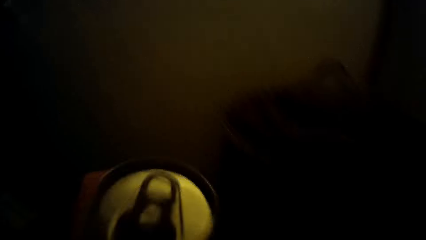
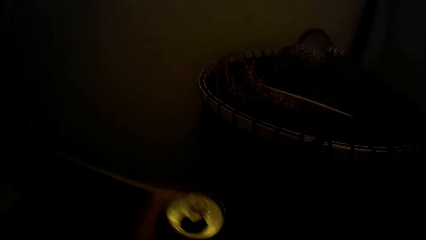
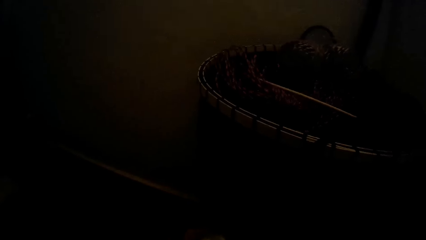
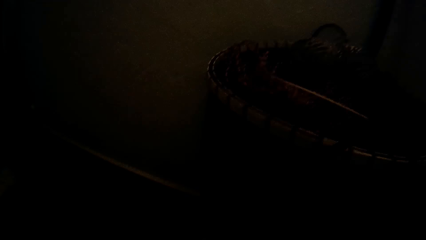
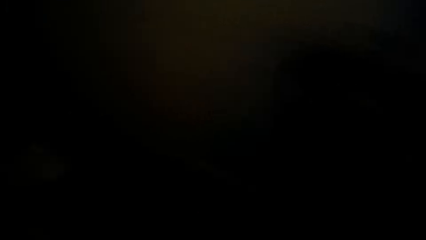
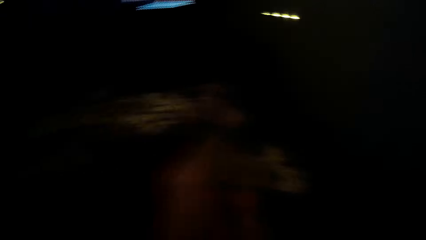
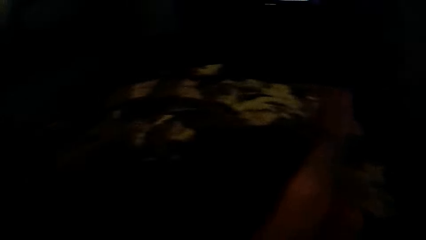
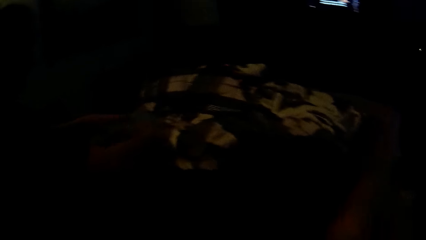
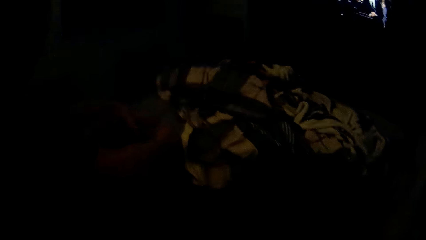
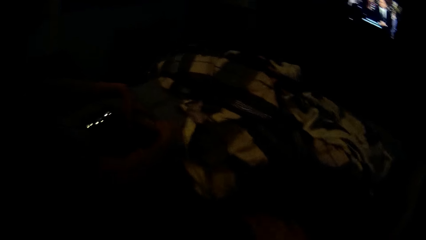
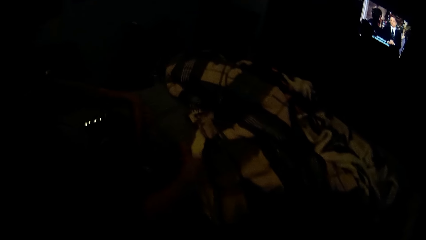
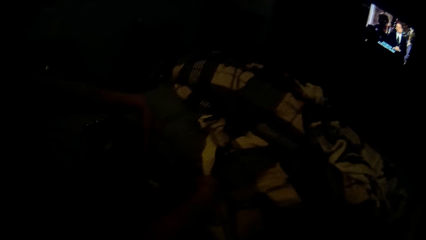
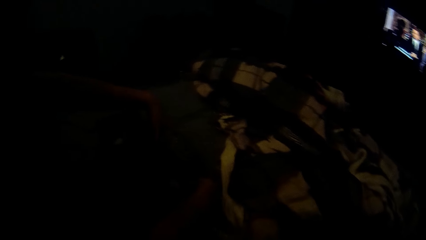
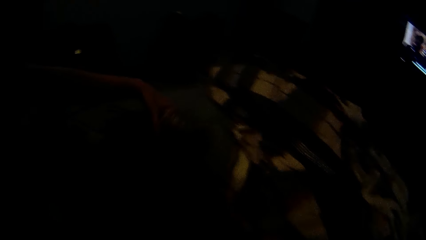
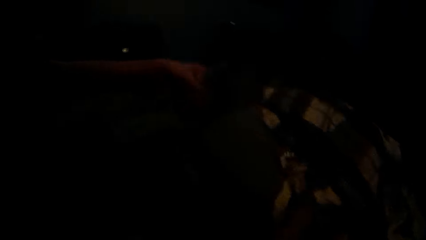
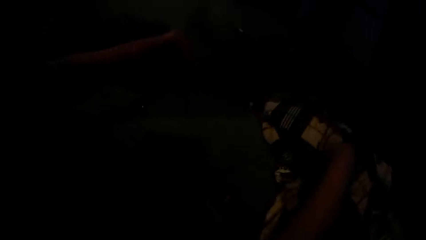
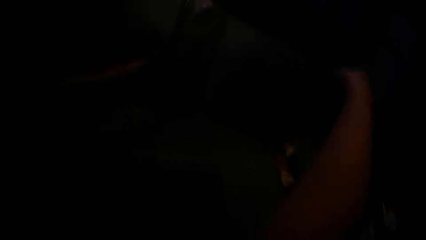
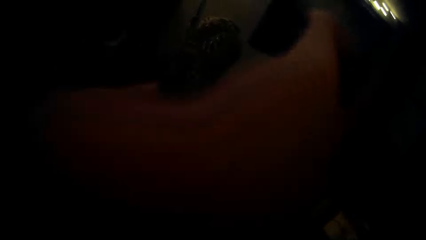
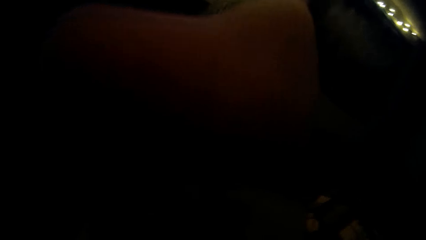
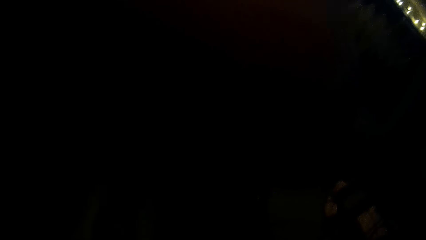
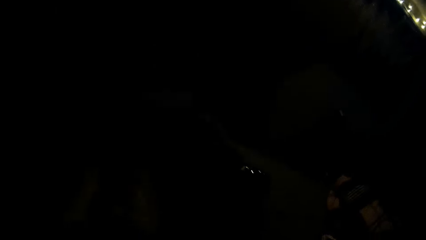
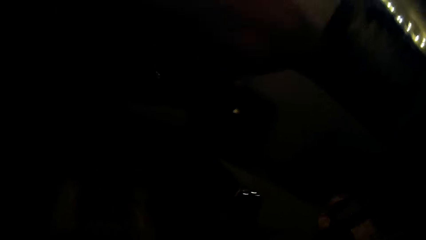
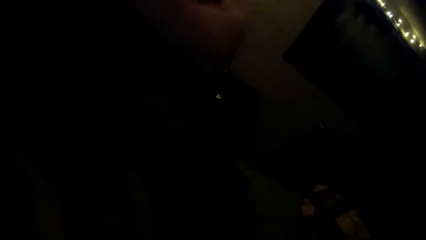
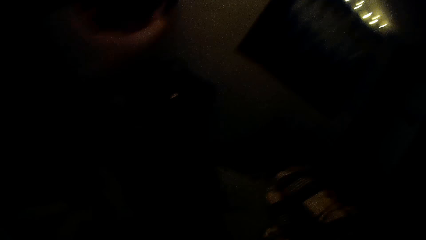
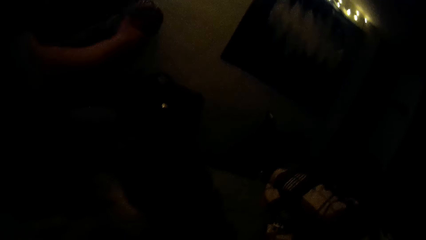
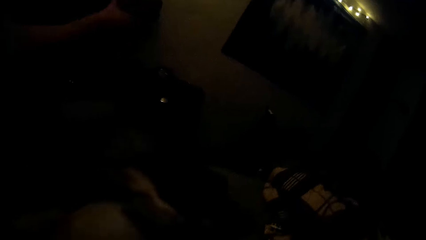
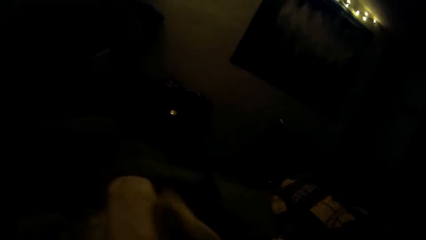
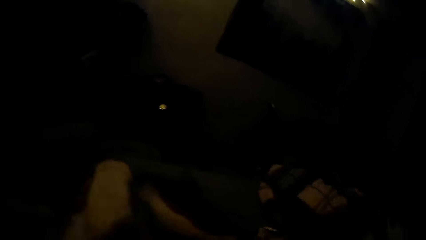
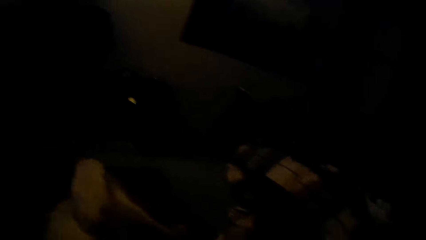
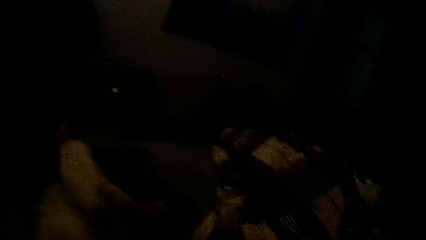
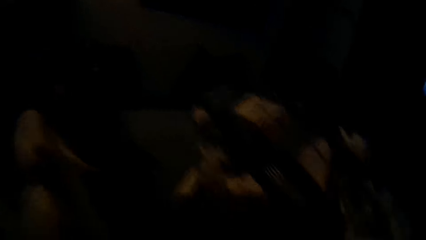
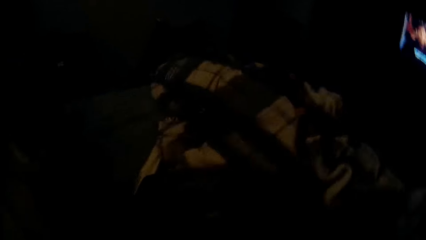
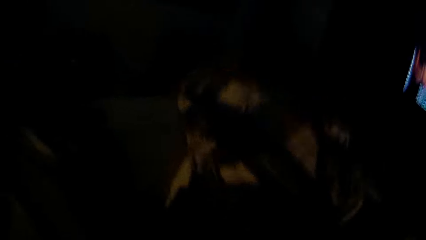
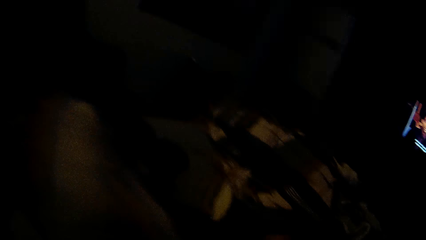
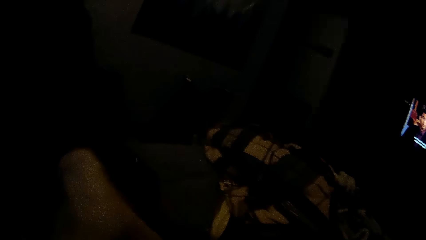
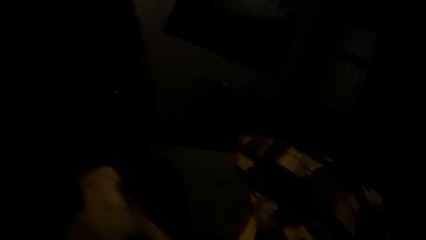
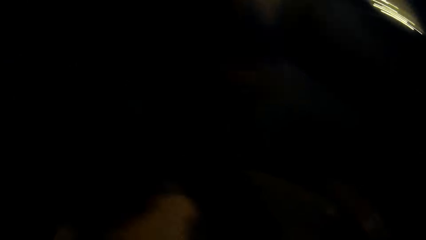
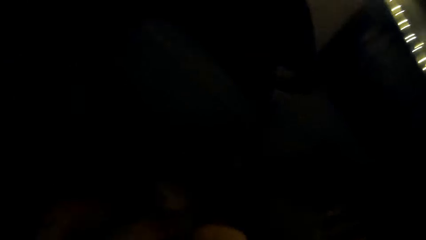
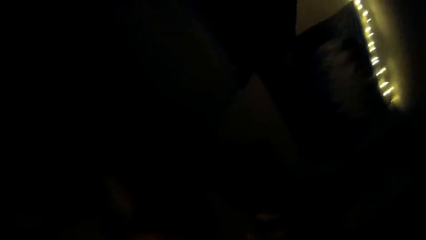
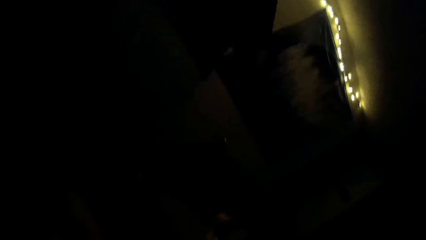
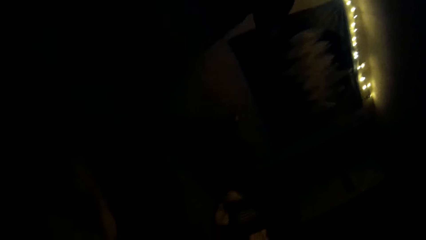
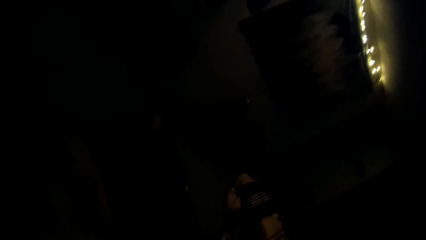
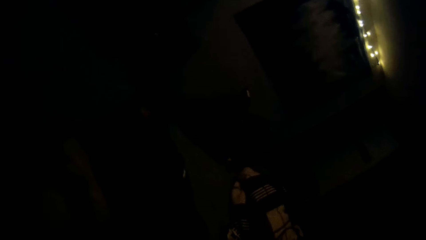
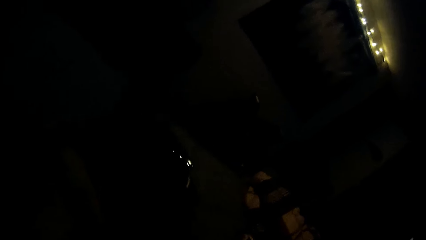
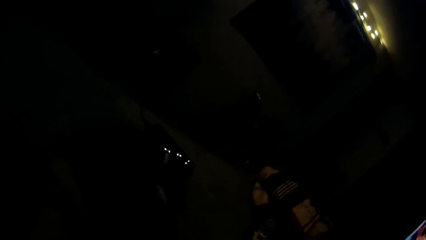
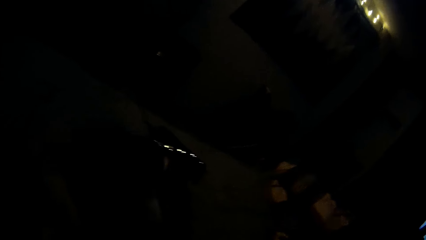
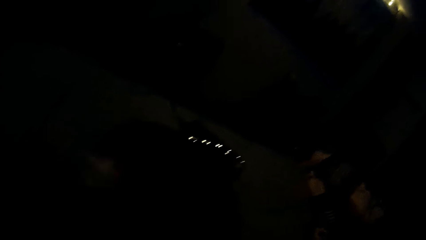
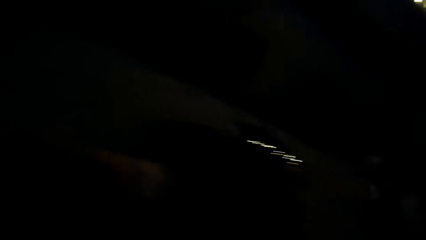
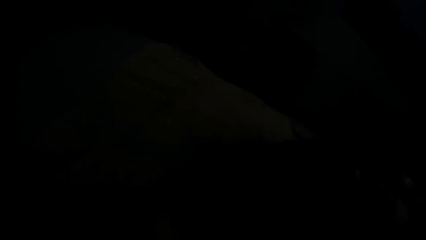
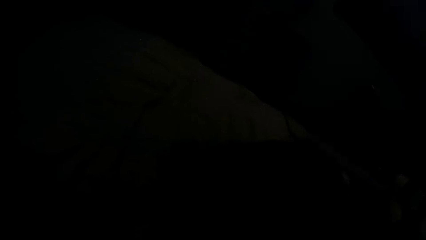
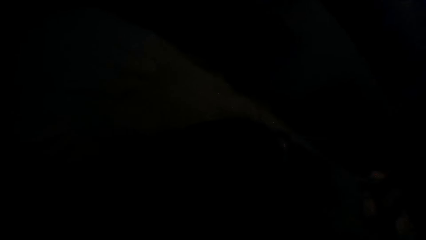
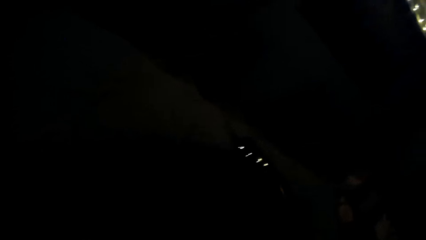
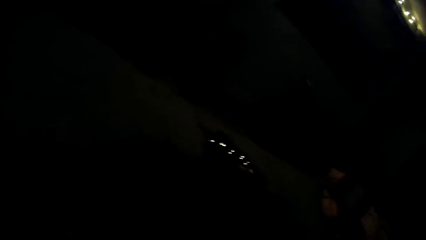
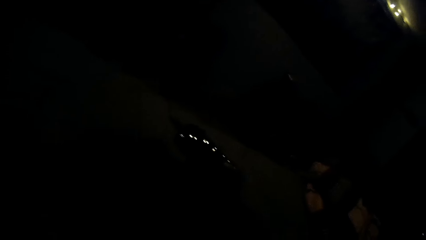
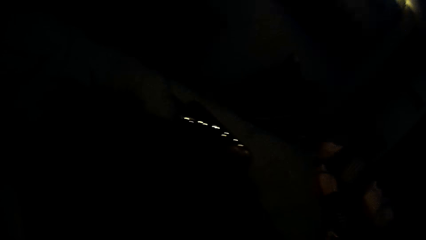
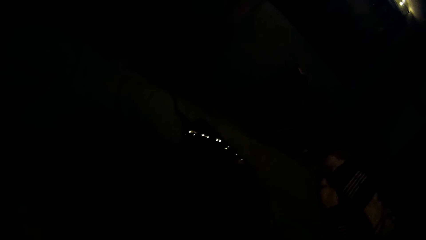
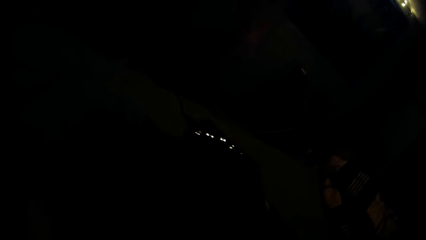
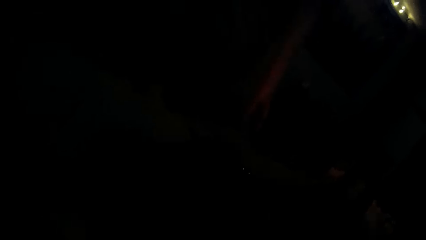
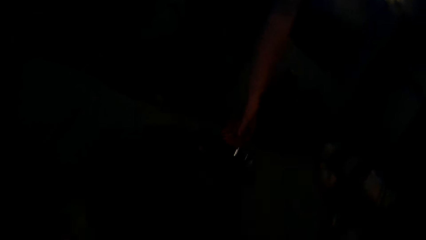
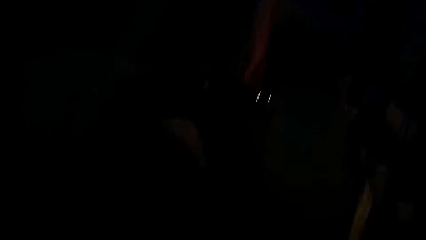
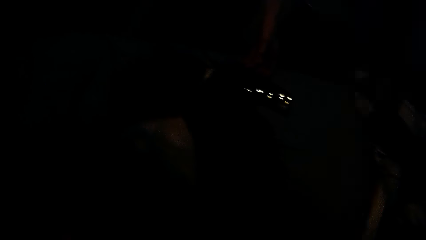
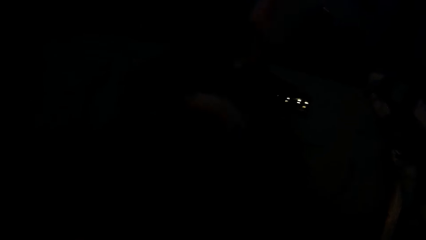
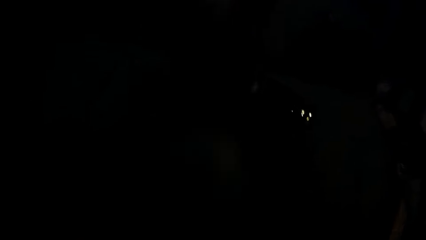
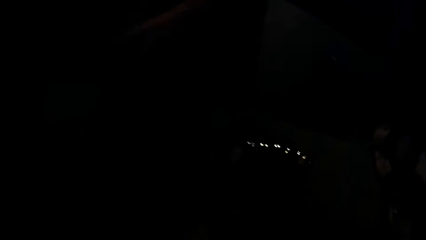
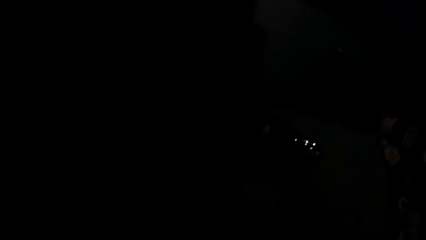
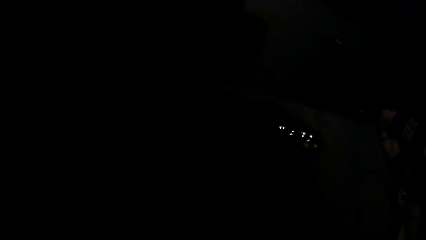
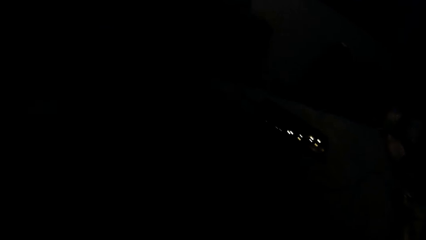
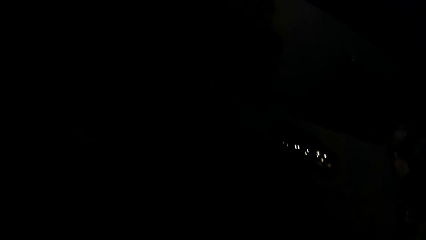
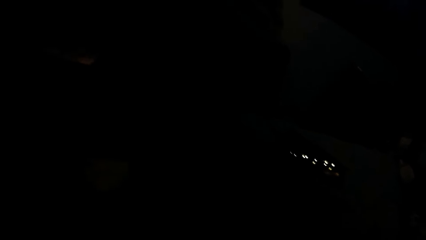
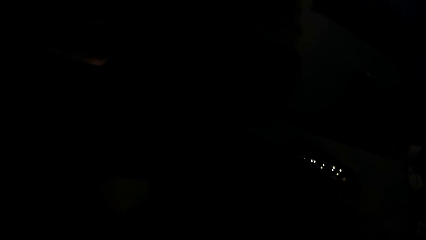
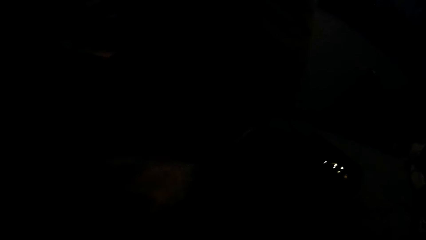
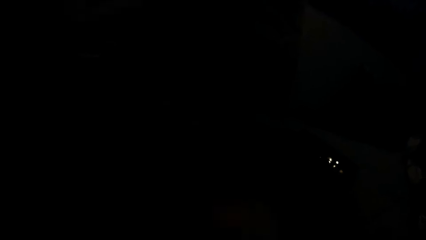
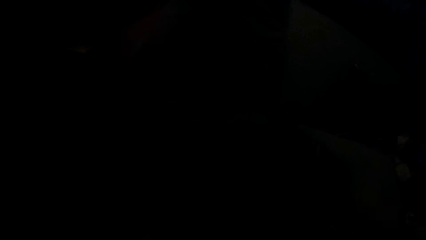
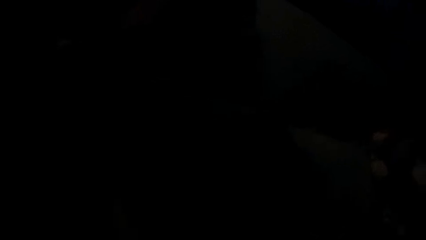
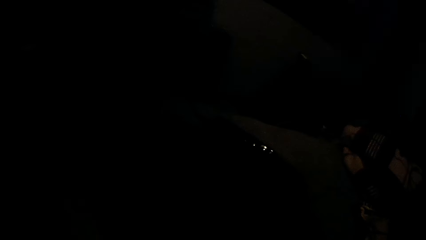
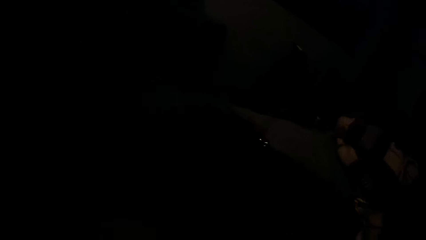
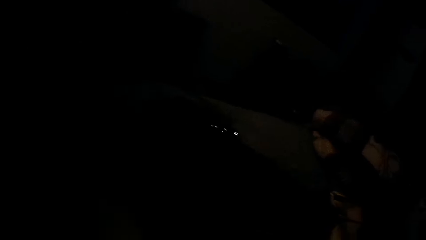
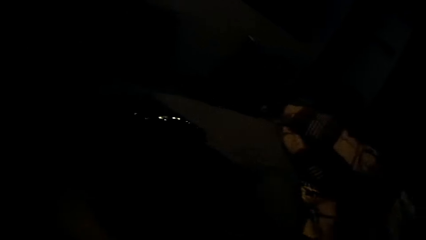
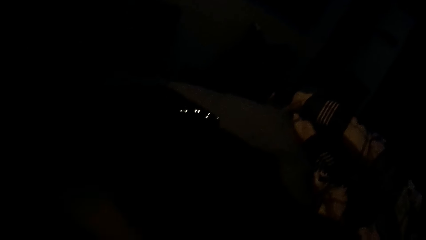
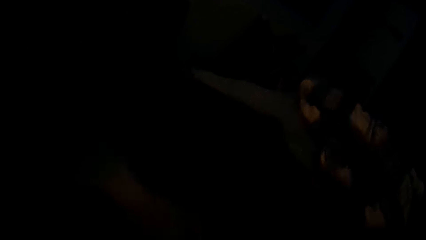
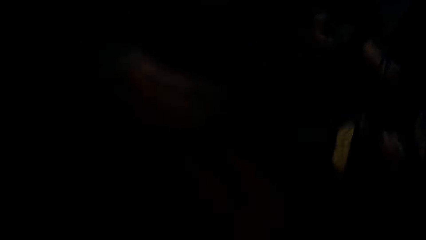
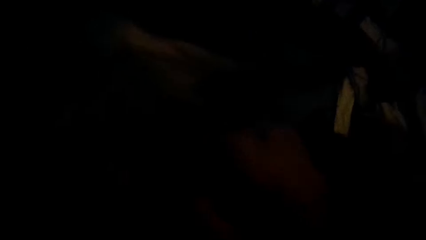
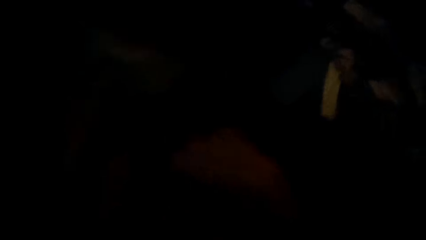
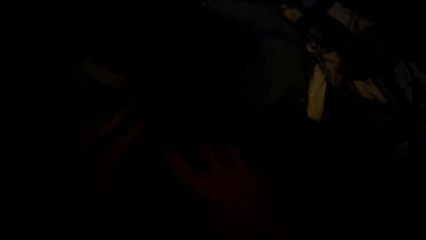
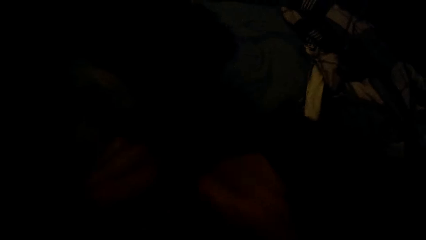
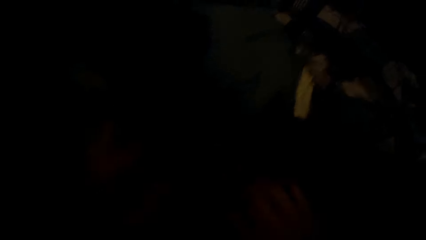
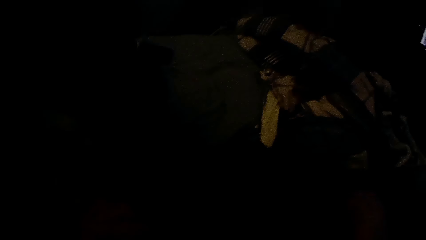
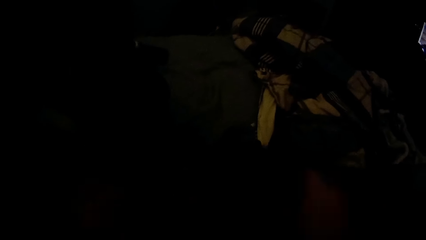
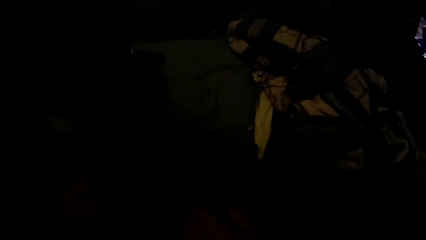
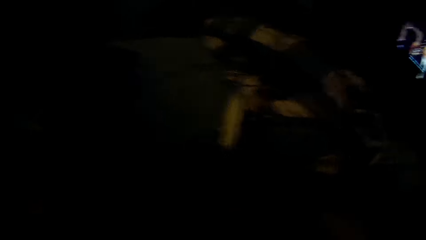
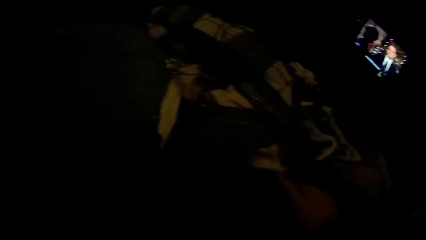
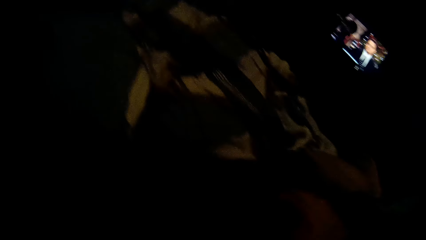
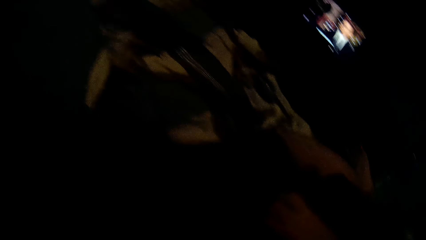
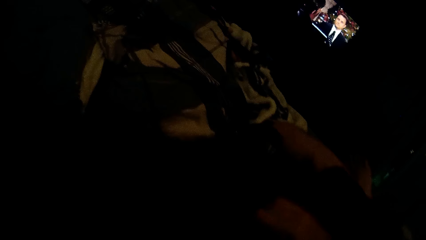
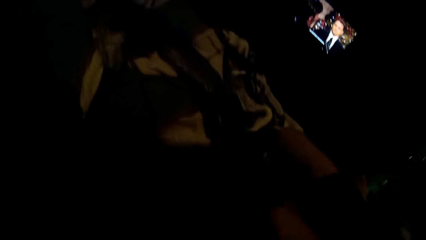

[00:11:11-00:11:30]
The camera wearer drops a can drink on the floor. They look around a room. A woman picks up a yarn ball and a knitting needle from a bed. The woman walks around the room. The woman moves around the bed. The woman moves a piece of cloth on the bed. The woman adjusts the piece of cloth on the bed. The camera wearer plays with a dog.
